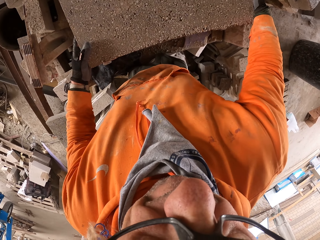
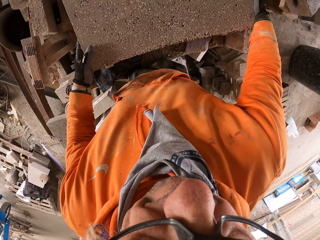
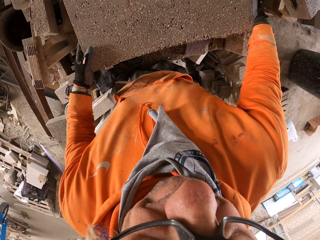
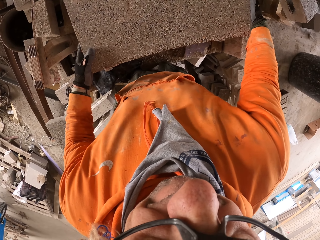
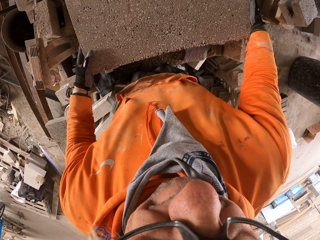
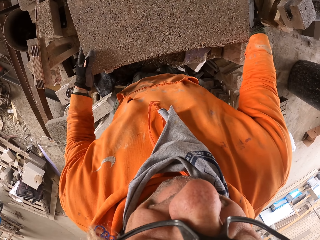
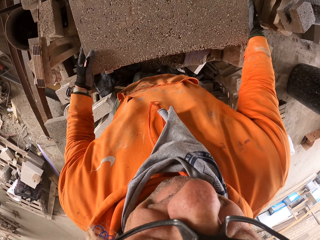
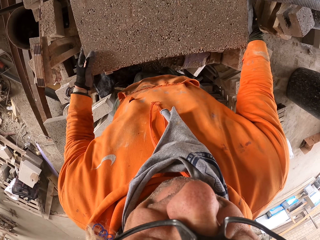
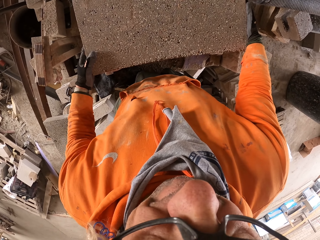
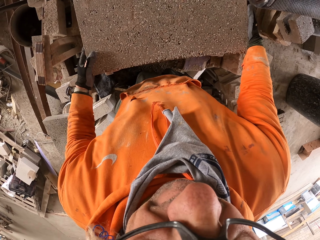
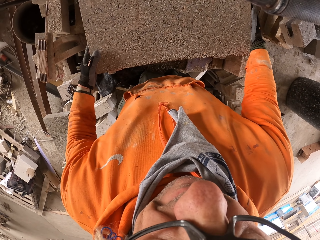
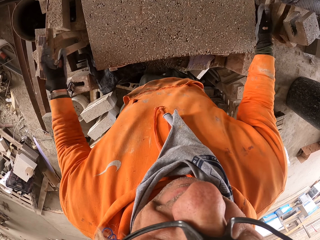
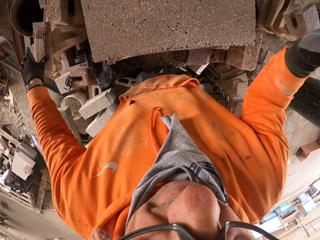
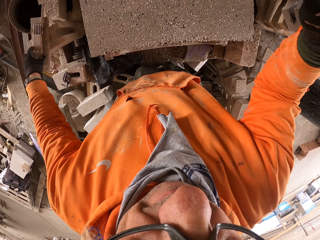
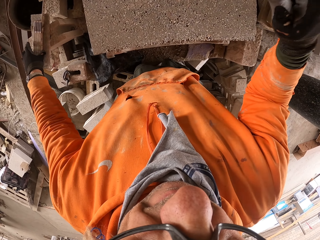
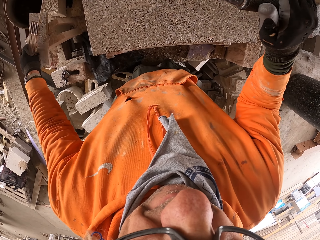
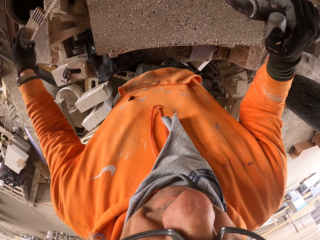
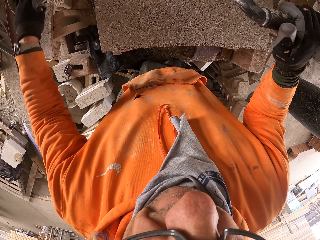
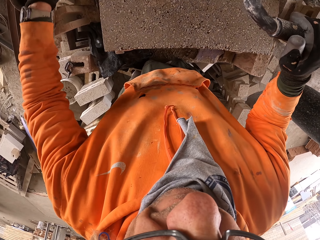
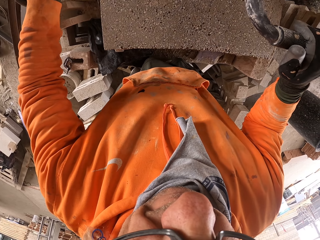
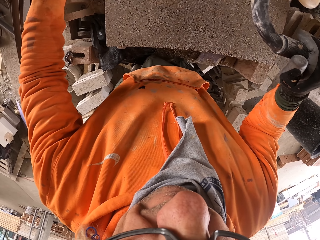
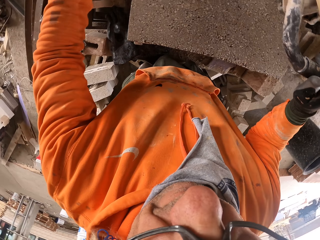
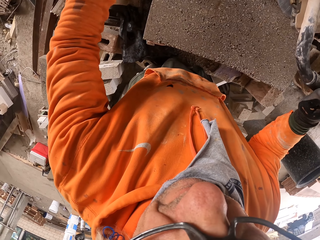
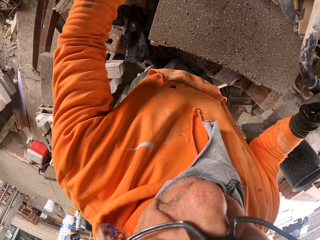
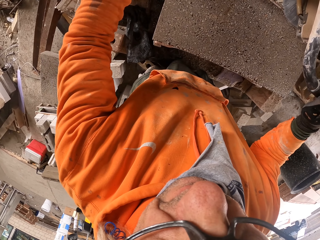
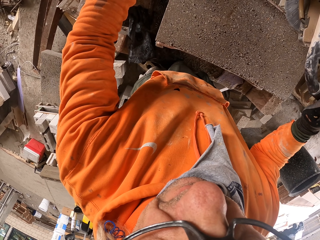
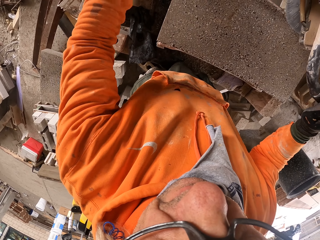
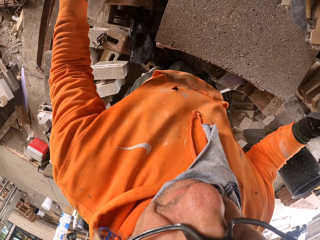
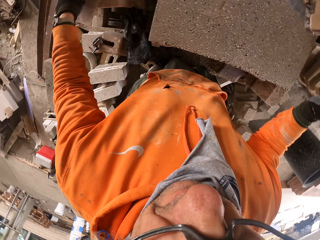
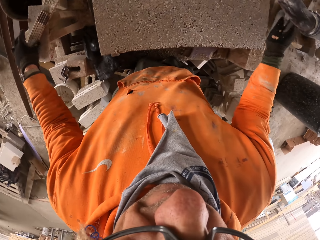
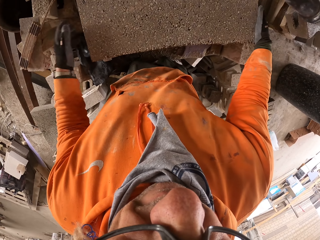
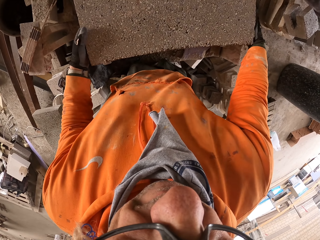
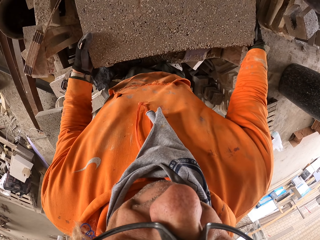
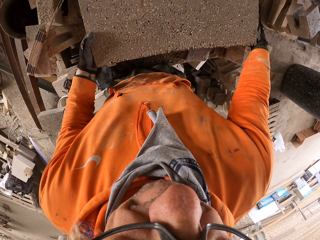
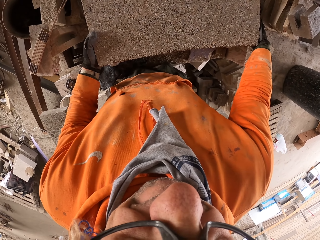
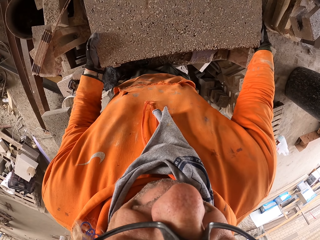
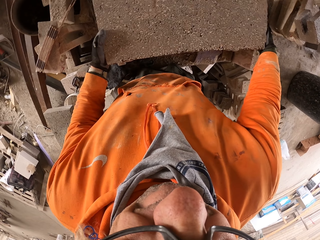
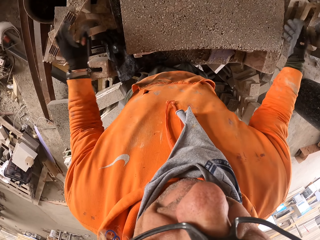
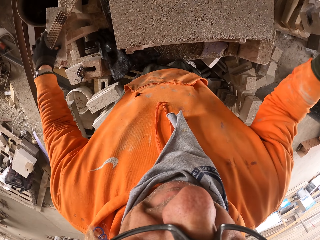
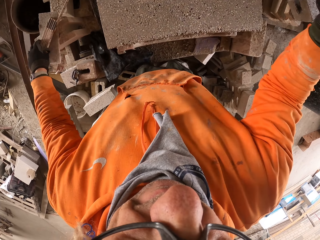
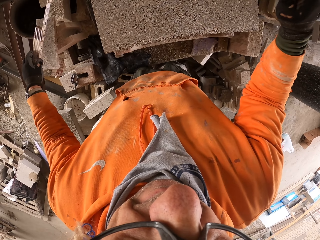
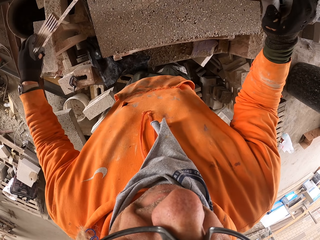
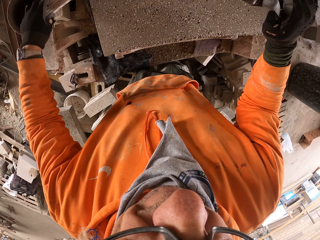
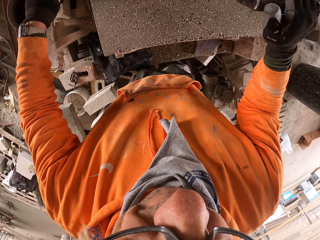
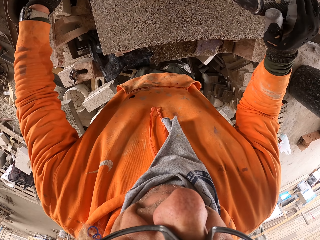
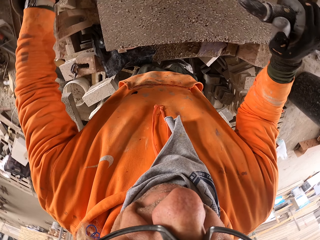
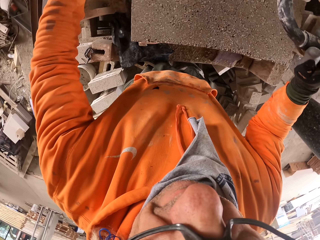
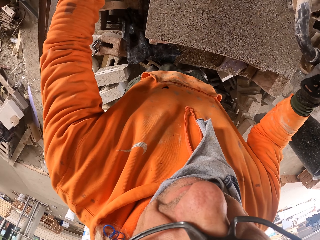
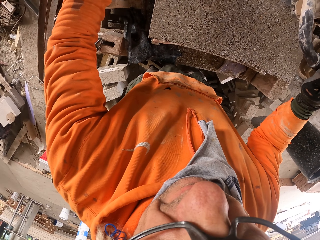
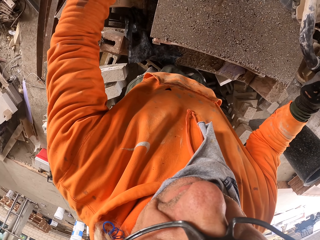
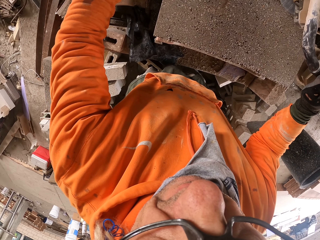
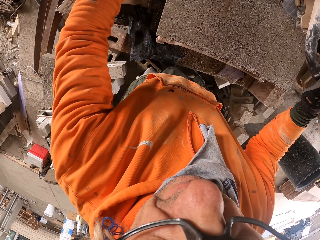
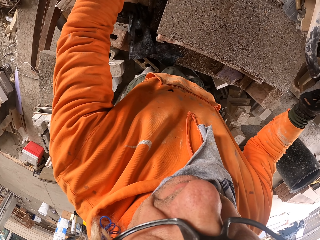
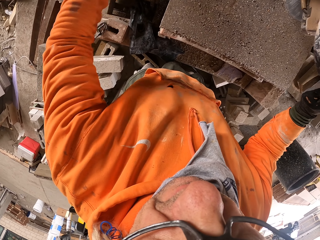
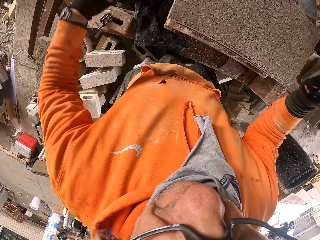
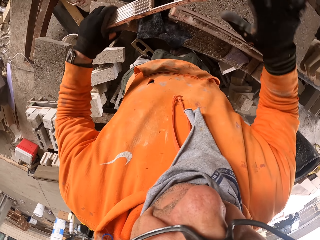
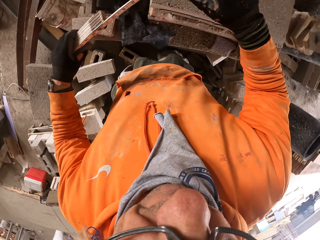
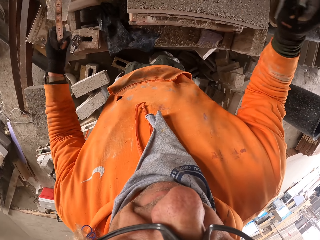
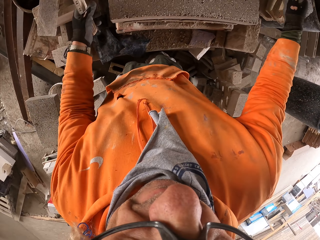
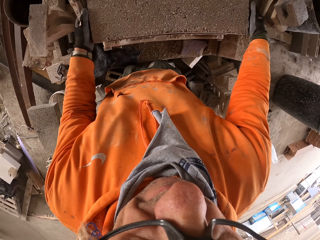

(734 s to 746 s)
The camera wearer shakes the brick. They pick the tape measure. They measure the brick. They put the tape measure on the brick. They hold the brick. They move the brick. They pick the tape measure. They measure the brick.

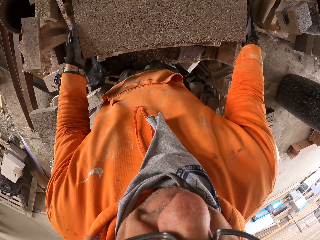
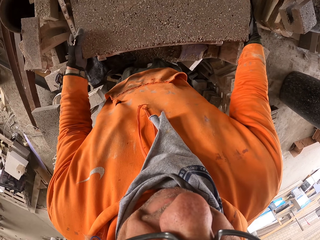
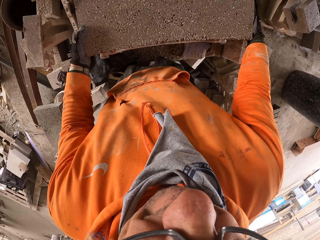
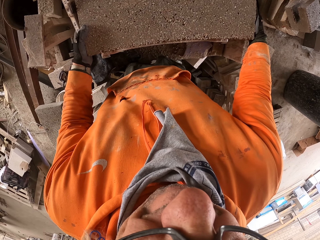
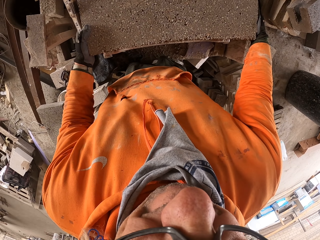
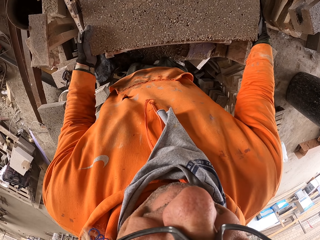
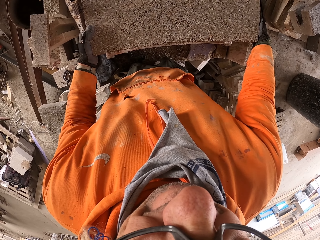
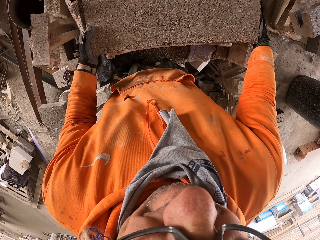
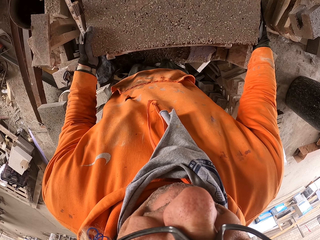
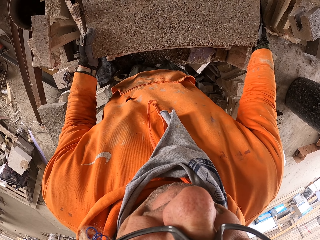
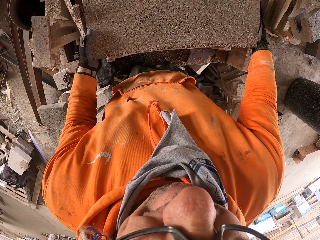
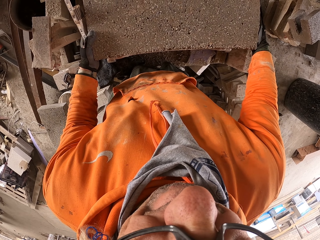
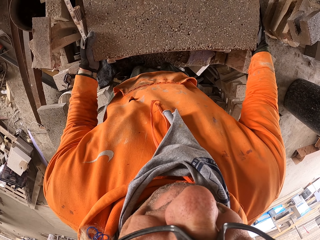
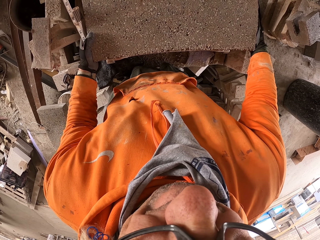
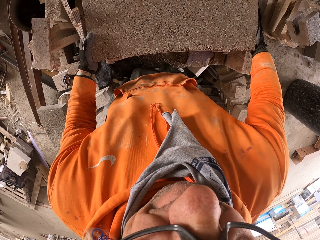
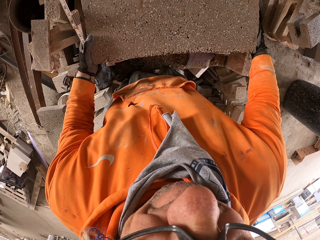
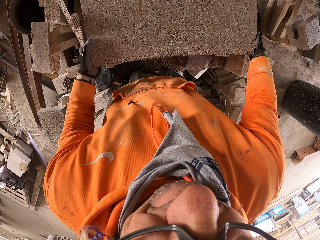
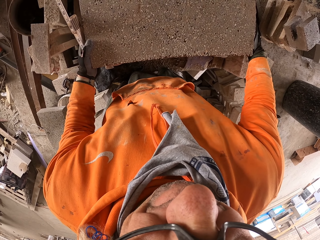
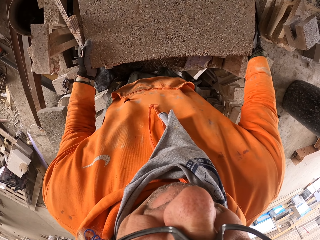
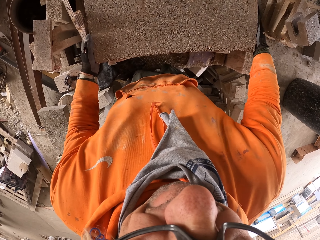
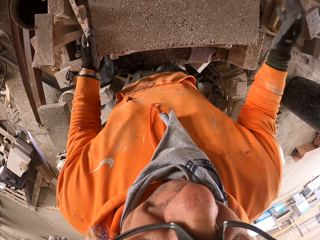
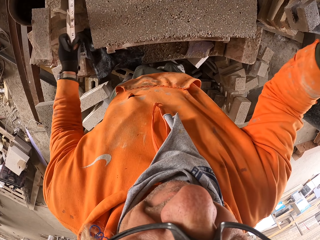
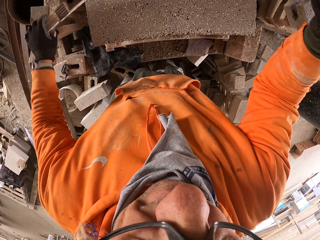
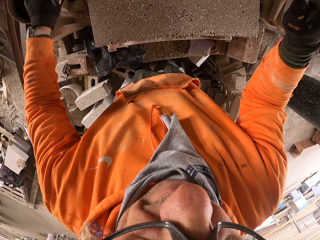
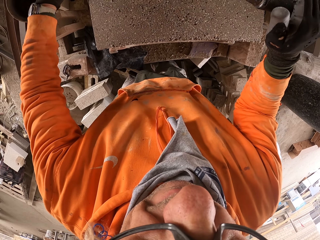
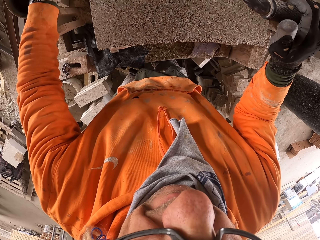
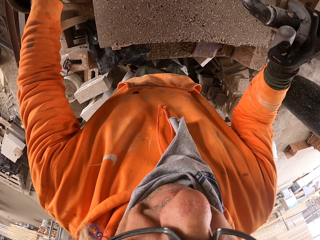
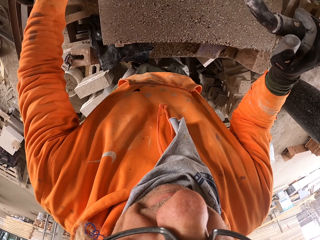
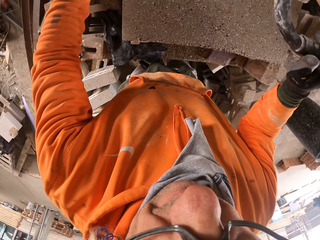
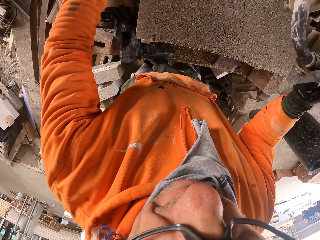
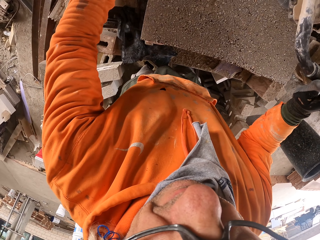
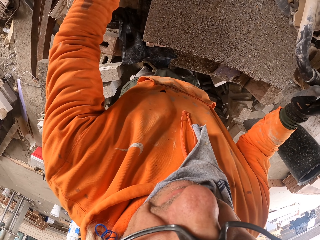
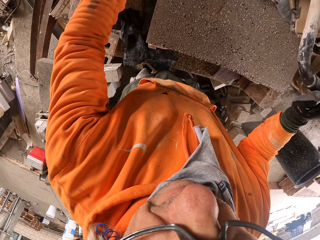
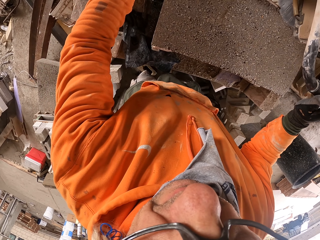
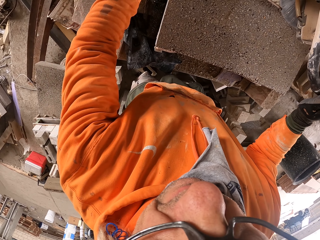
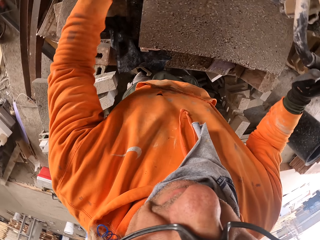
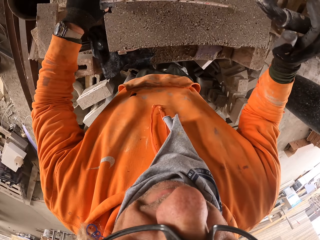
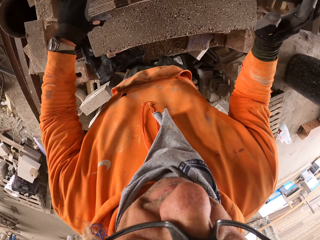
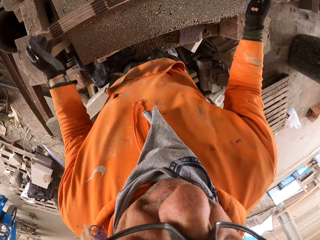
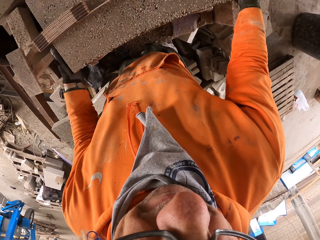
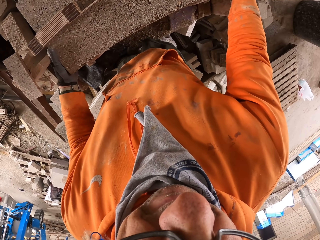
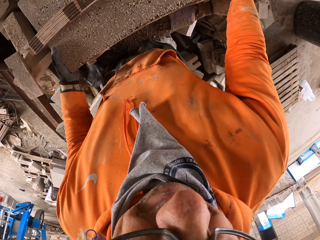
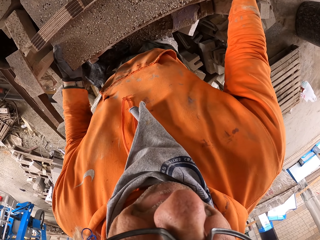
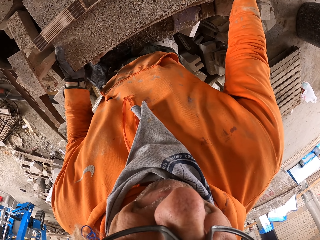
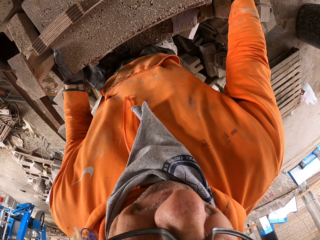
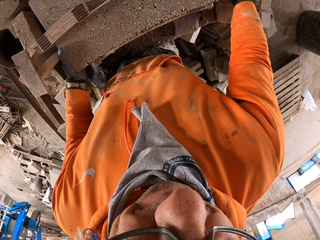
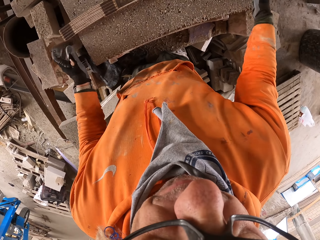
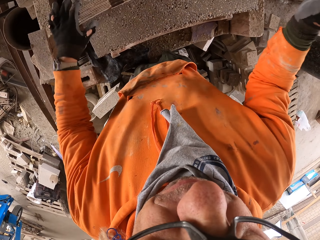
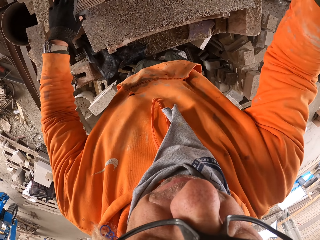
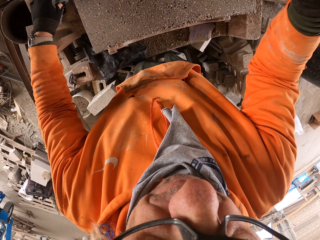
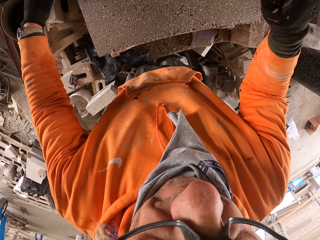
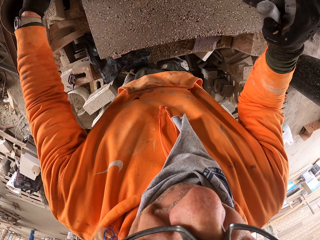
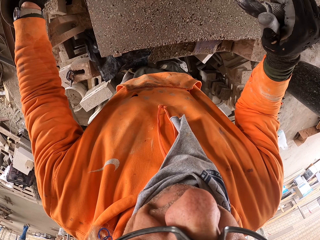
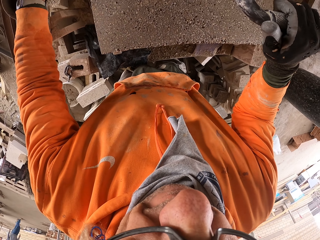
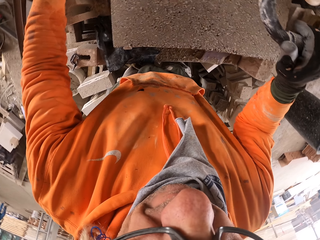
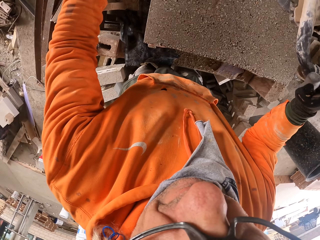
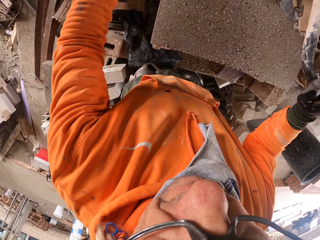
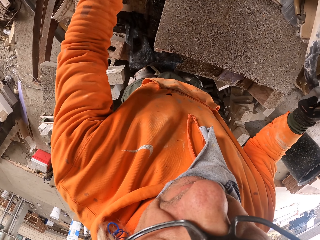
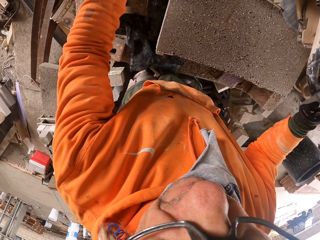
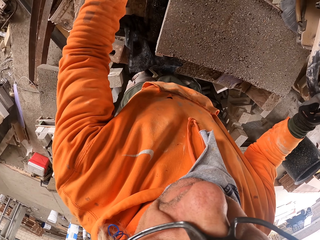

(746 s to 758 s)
The camera wearer holds the brick. They move the brick. They measure the brick. They put the tape measure on the brick. They hold the brick. They move the brick. They measure the brick.
